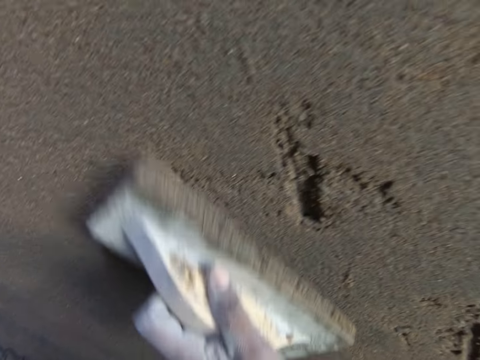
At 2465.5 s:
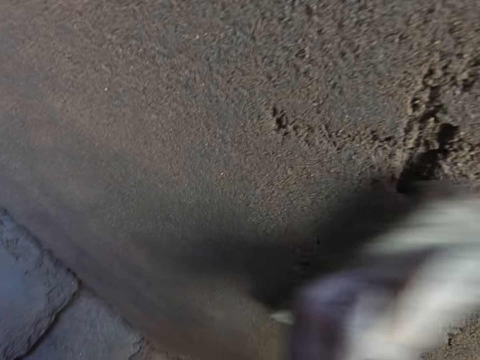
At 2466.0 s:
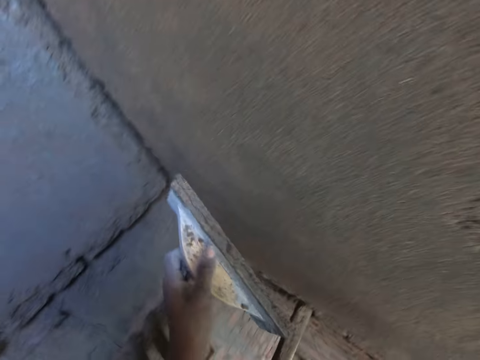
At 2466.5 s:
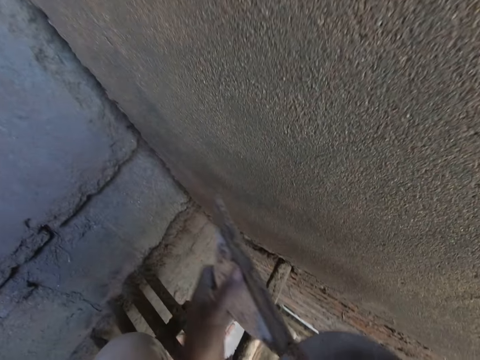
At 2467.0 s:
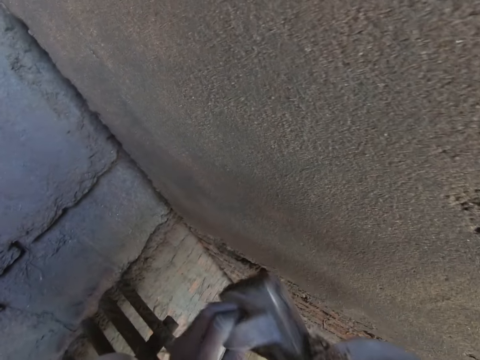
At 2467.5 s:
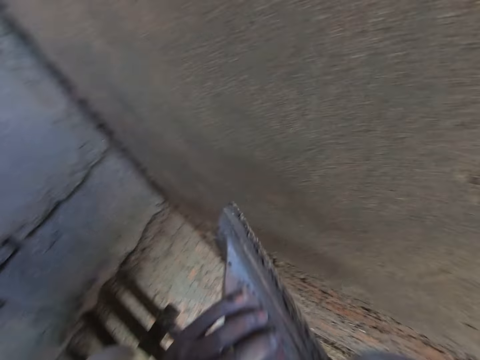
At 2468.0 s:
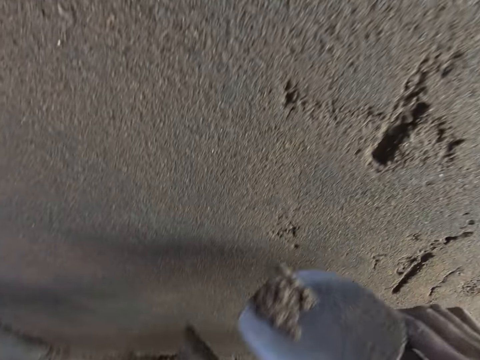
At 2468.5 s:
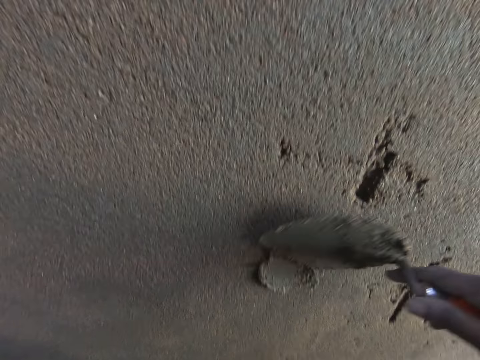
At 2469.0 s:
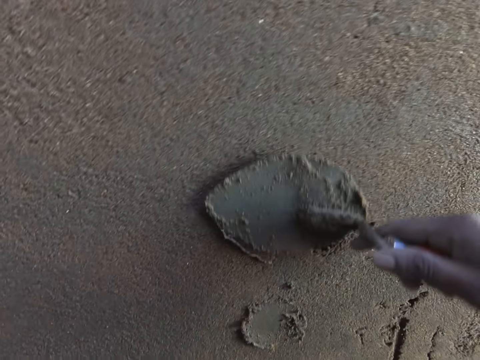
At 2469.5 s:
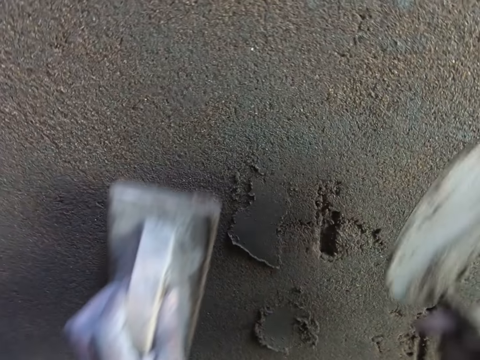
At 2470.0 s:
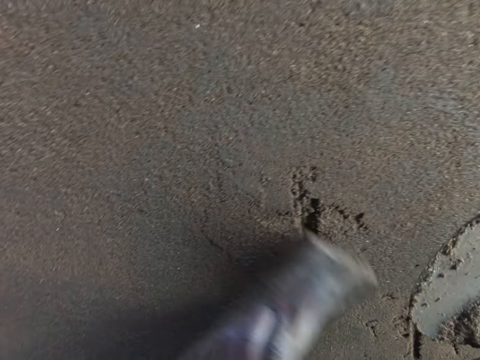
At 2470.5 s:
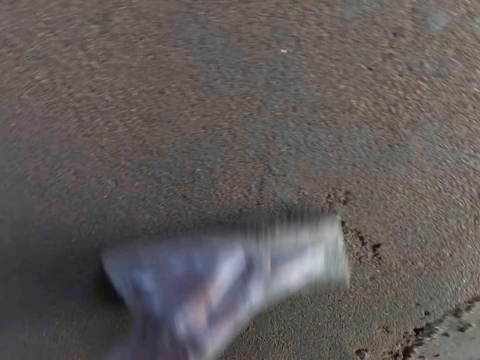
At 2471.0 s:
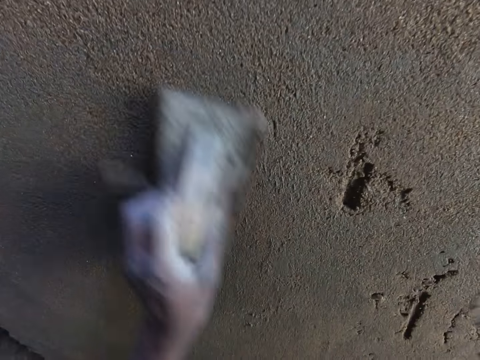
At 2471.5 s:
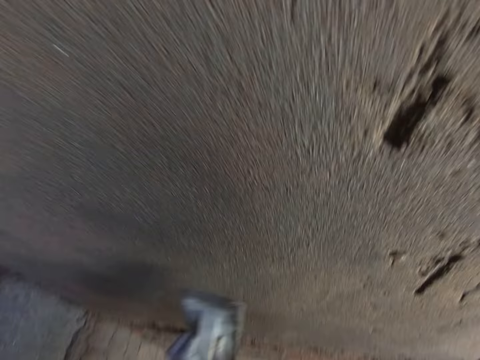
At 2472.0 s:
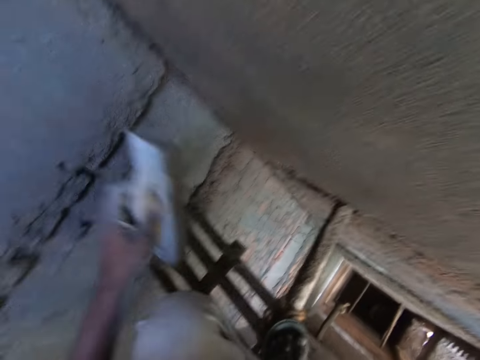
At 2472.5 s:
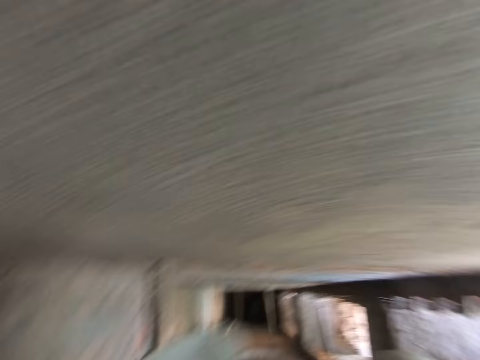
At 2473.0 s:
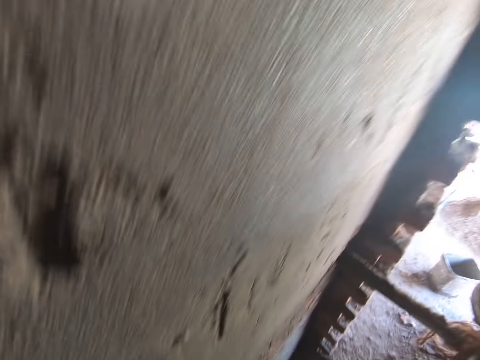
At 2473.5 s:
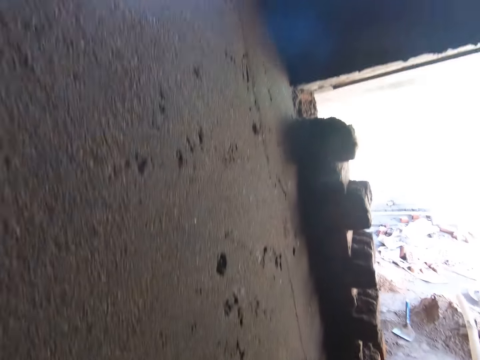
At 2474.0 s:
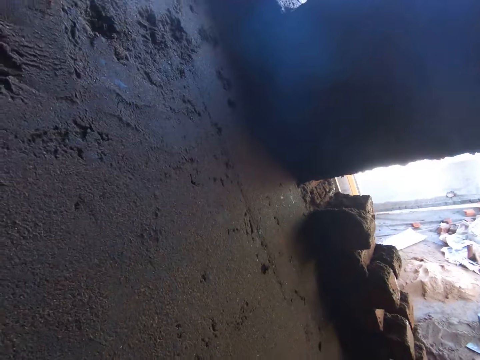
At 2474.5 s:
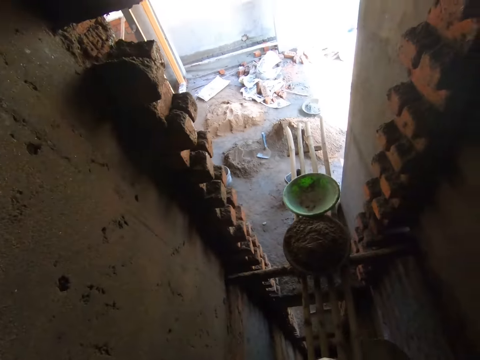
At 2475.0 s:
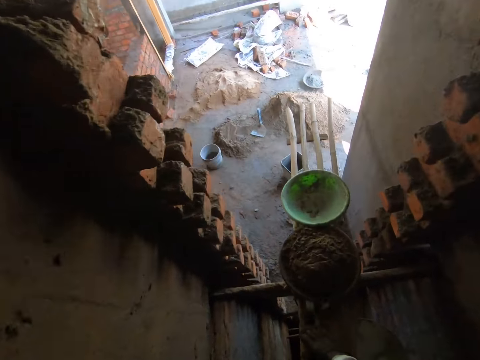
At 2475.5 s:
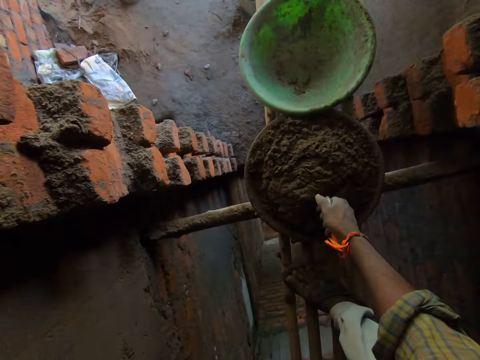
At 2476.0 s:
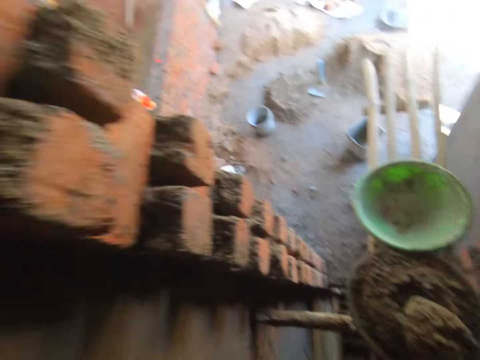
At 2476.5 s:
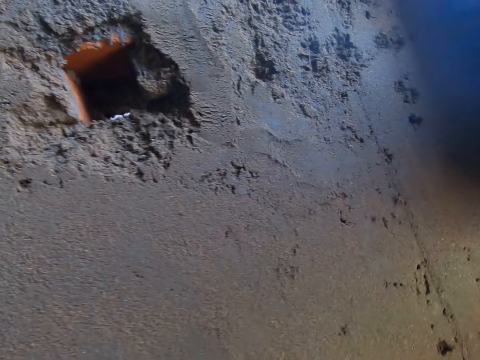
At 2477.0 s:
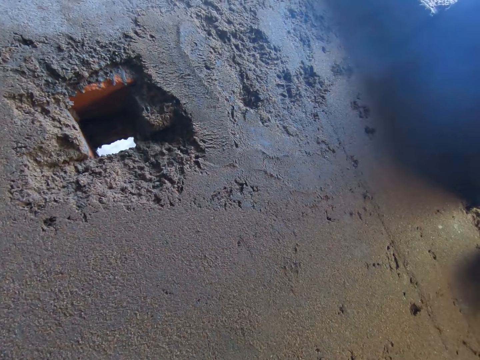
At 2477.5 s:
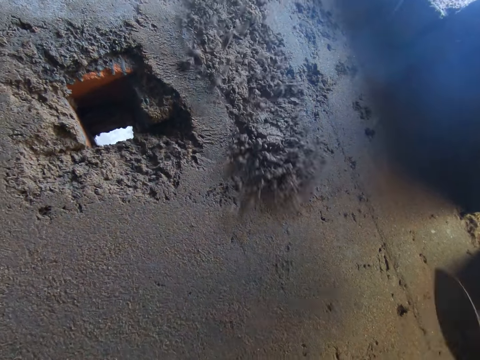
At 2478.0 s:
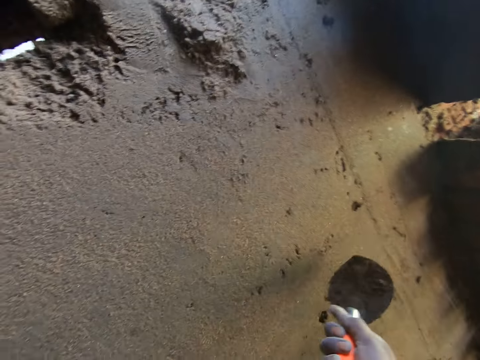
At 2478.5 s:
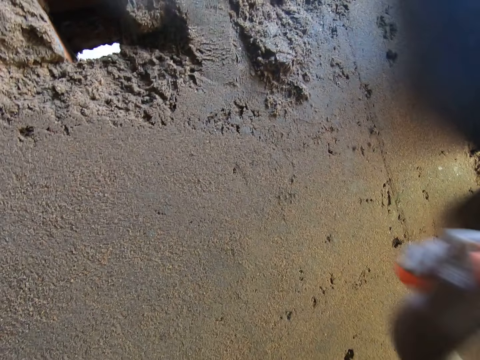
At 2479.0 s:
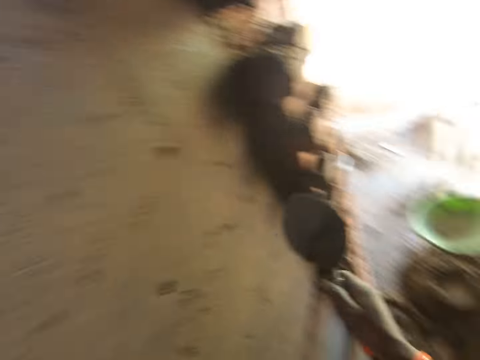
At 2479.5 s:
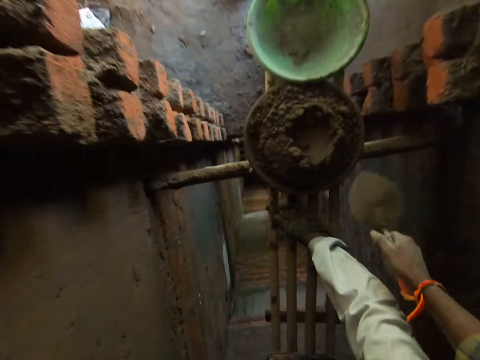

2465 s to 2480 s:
The camera wearer takes cement paste from the wooden float in his left hand with a hand trowel in his right hand. He puts the cement paste on the hand trowel on the wall with his right hand. He smoothens the wall with the wooden float in his left hand. He drops the wooden float on a bundle of bamboo sticks with his left hand. He takes cement paste from a construction pan on the bundle of bamboo sticks with the hand trowel in his right hand. He throws the cement paste on the hand trowel on the wall with his right hand. He throws the cement paste on the hand trowel on the wall with his right hand again. He takes cement paste from the construction pan on the bundle of bamboo sticks with the hand trowel in his right hand.

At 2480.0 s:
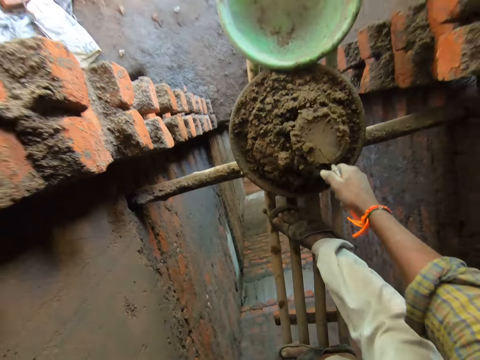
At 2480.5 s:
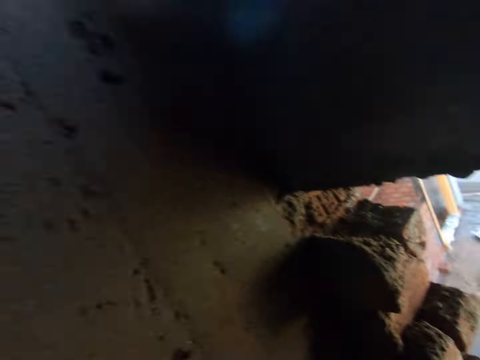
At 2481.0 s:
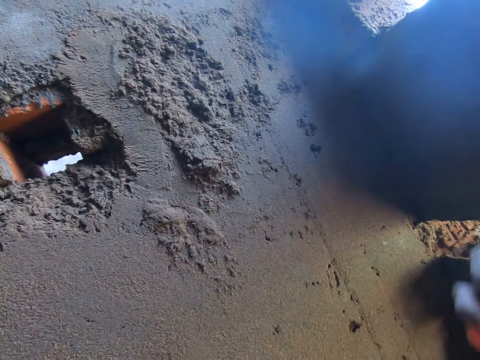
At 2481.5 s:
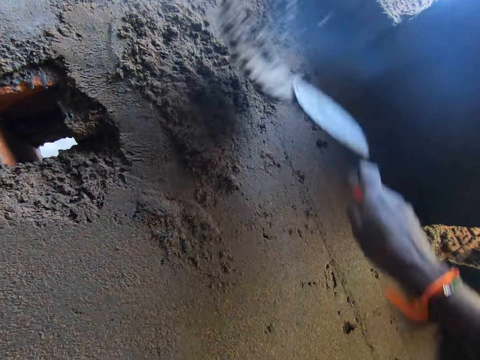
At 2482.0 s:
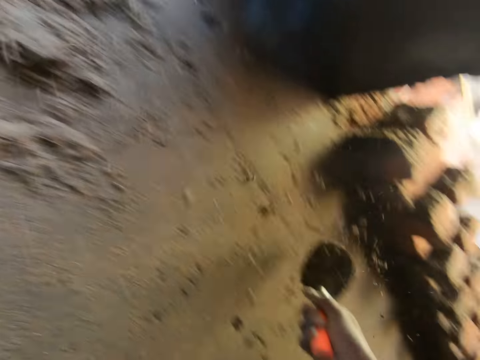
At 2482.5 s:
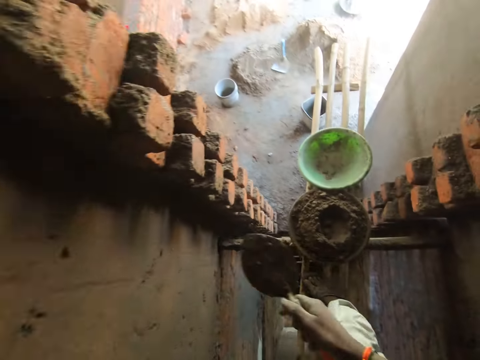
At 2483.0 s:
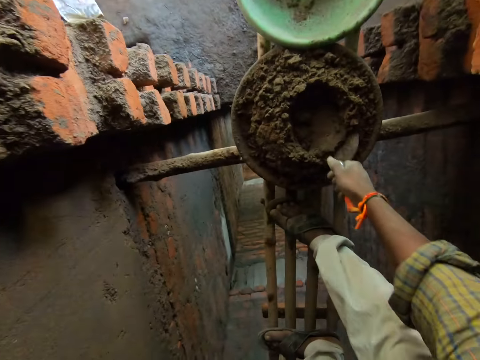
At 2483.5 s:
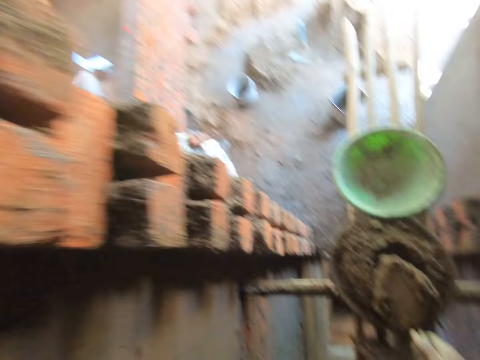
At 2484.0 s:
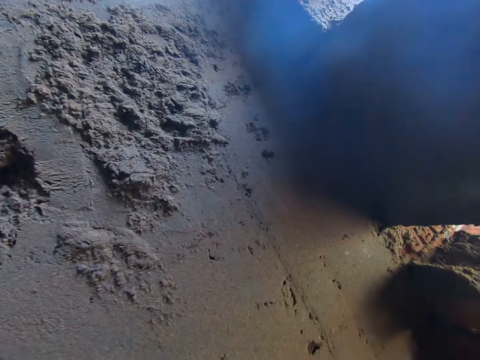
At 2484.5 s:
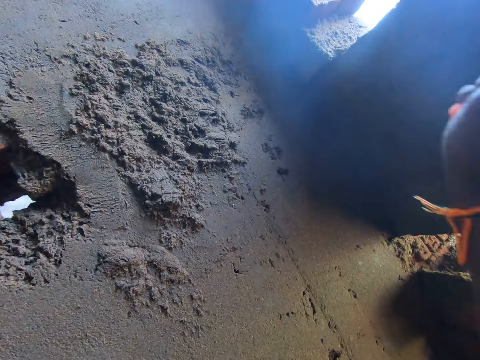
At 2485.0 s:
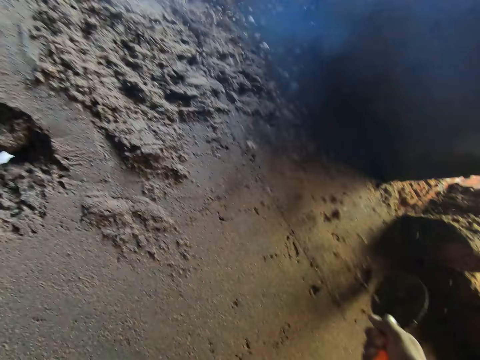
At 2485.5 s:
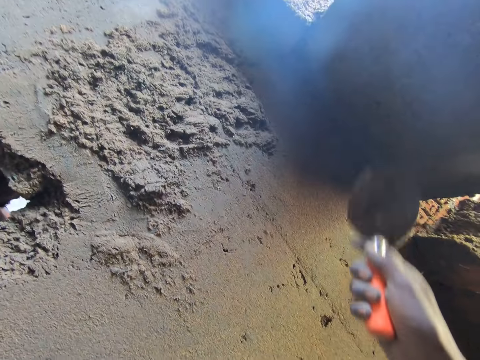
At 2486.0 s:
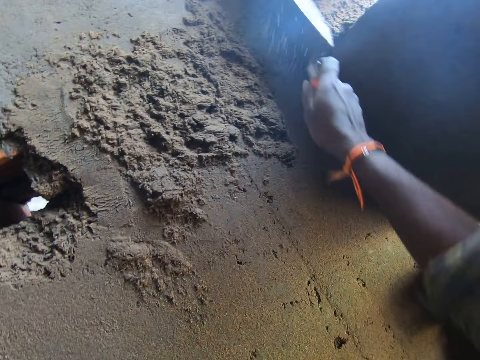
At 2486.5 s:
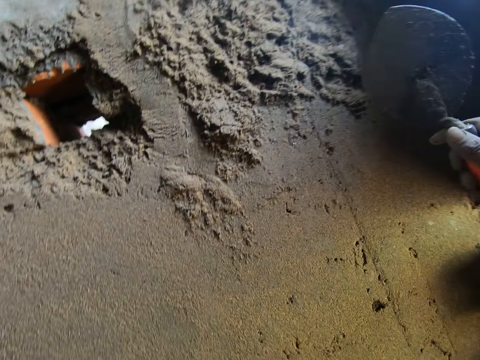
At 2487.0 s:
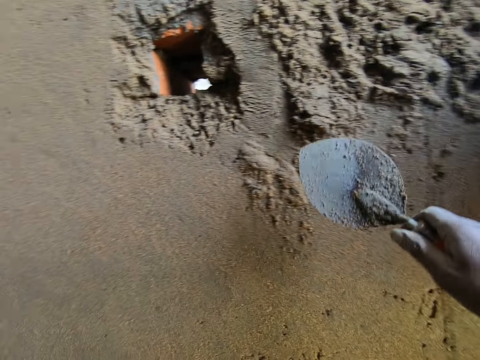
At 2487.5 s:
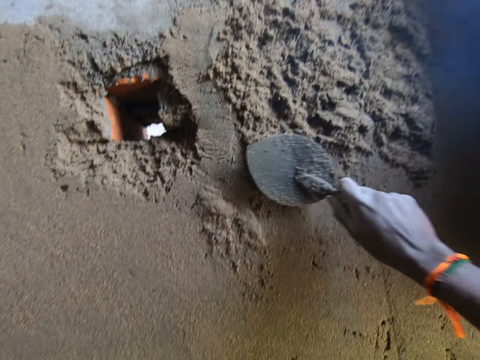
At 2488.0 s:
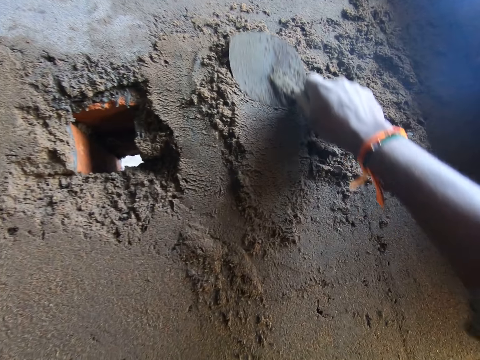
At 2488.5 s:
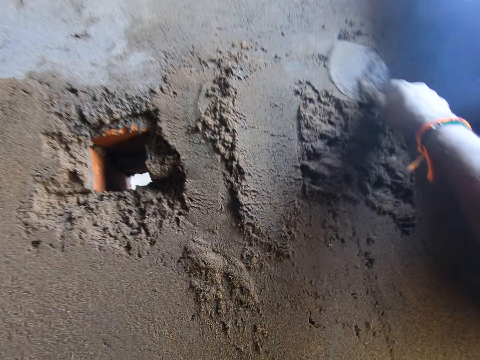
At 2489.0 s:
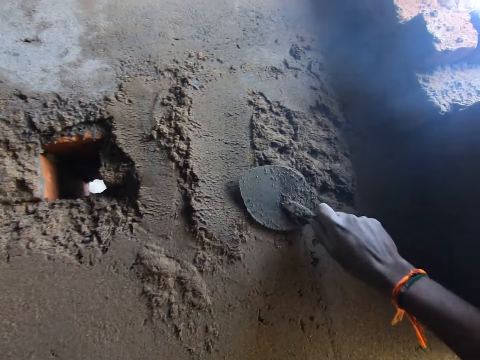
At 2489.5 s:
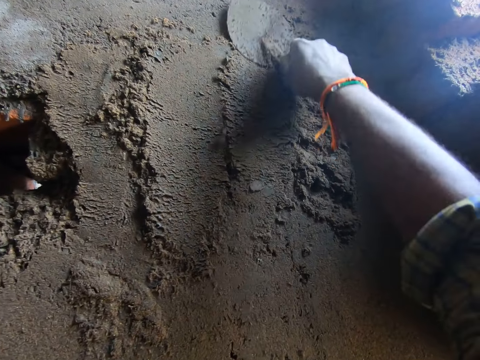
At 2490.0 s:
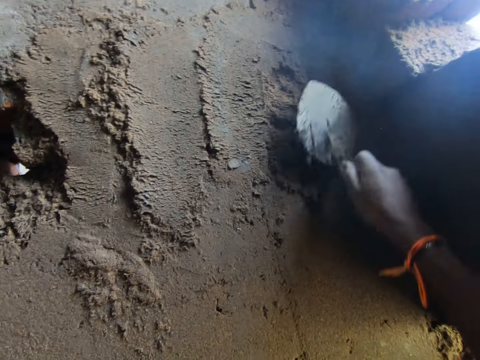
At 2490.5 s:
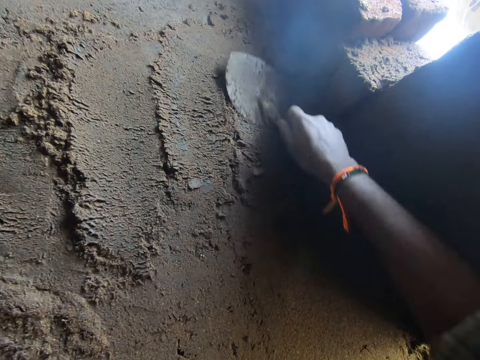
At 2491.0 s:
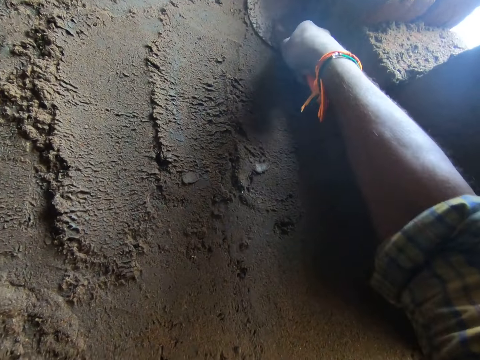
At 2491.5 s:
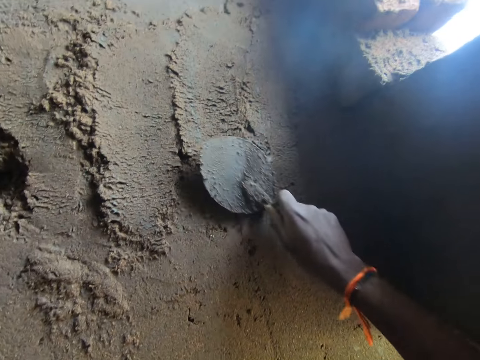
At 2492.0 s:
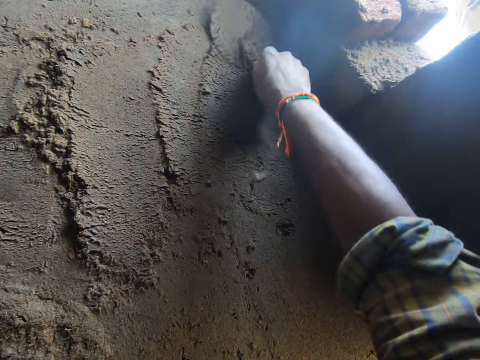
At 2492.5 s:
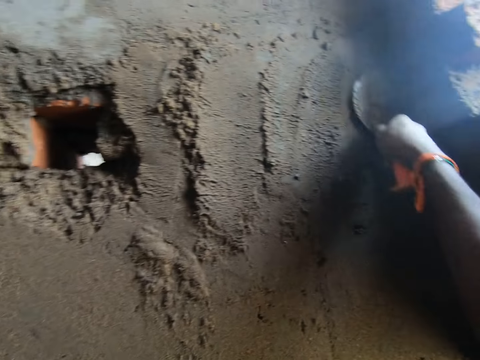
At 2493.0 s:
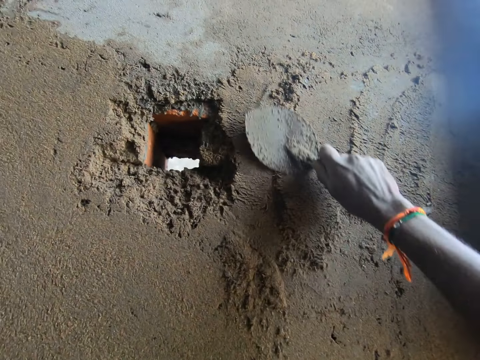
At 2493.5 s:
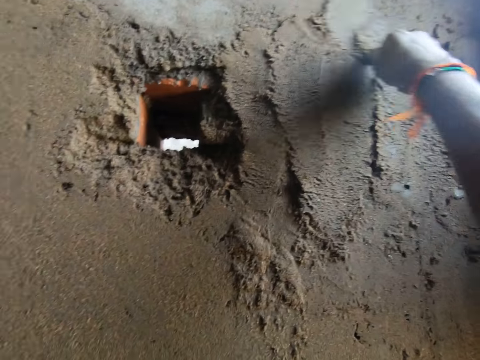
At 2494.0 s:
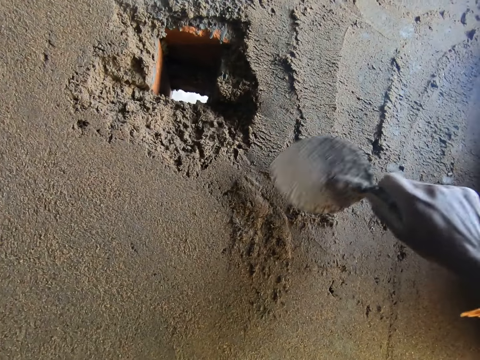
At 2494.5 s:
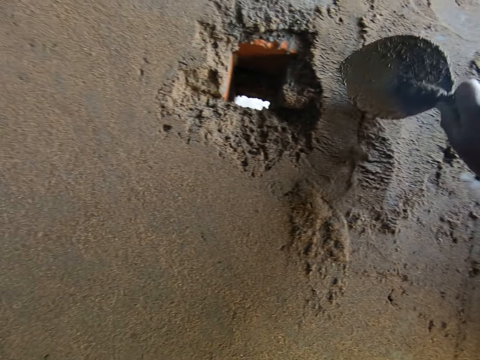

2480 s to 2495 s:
The camera wearer throws the cement paste on the hand trowel on the wall with his right hand. He takes cement paste from the construction pan on the bundle of bamboo sticks with the hand trowel in his right hand. He throws the cement paste on the hand trowel on the wall with his right hand. He throws the cement paste on the hand trowel on the wall with his right hand again. He smoothens the wall with the hand trowel in his right hand.
